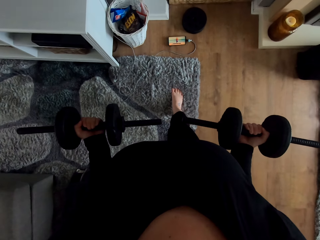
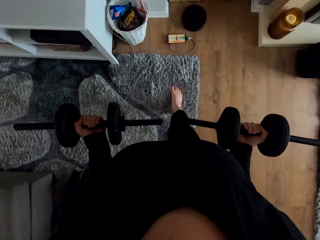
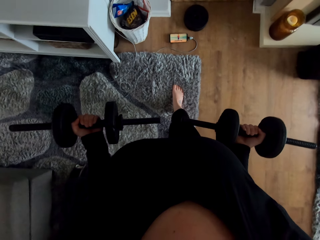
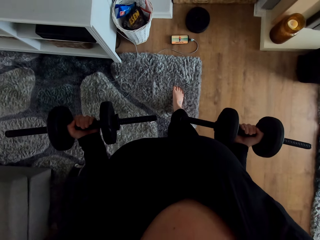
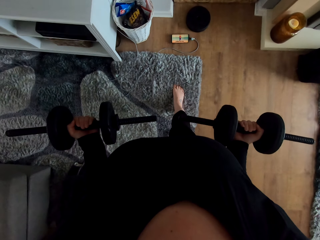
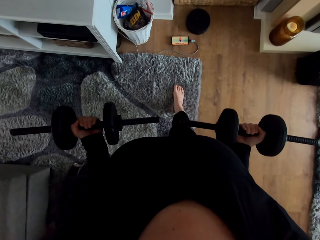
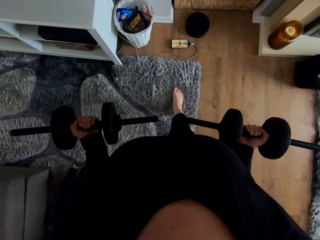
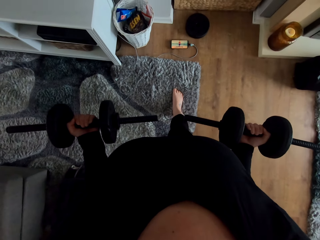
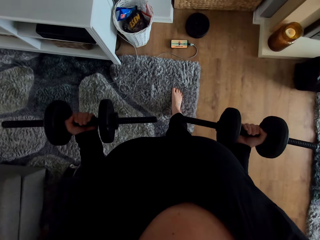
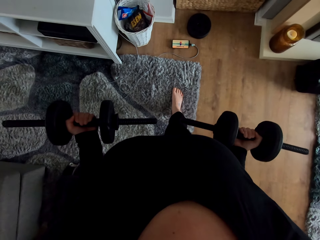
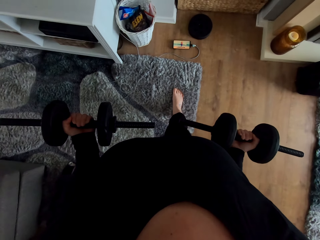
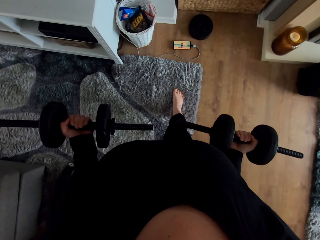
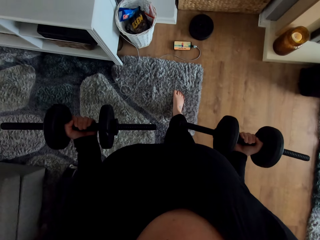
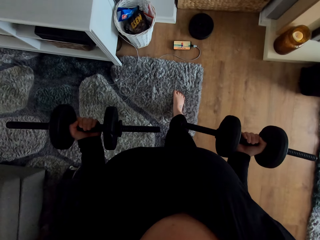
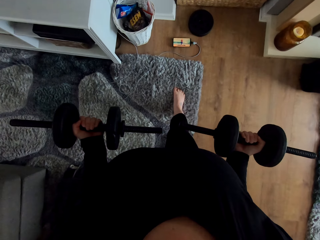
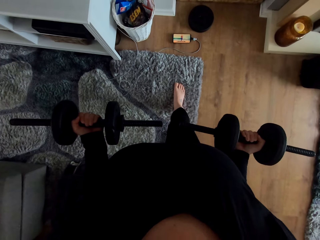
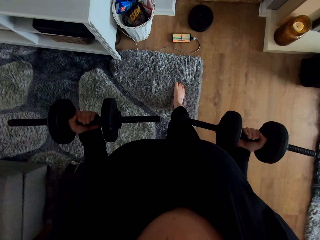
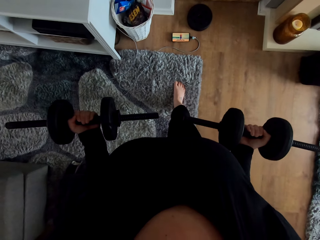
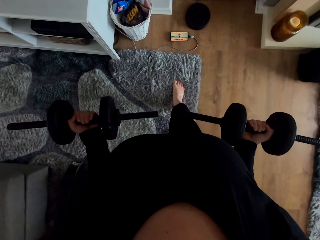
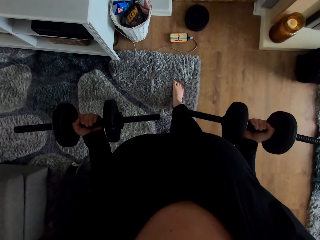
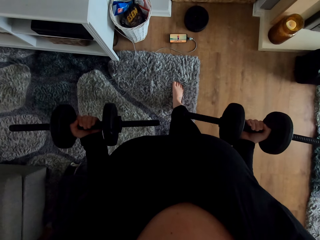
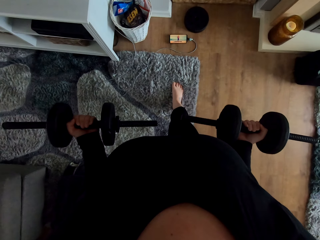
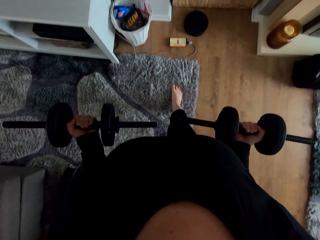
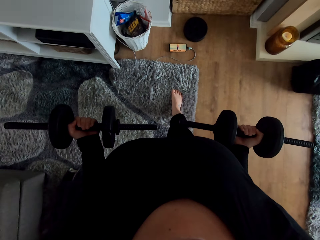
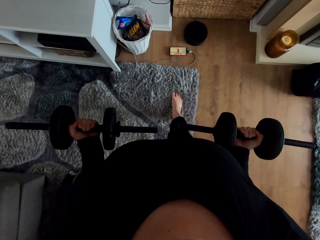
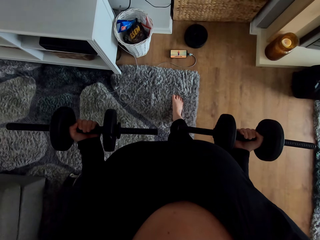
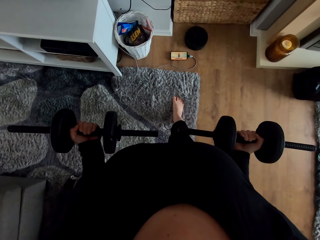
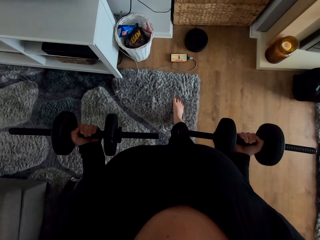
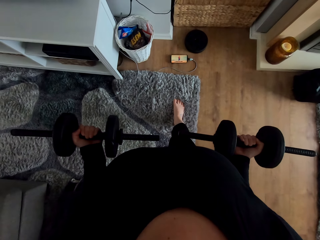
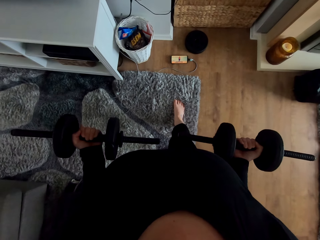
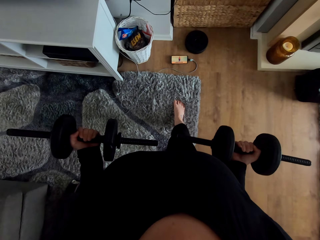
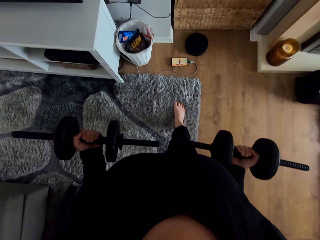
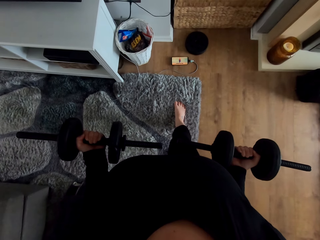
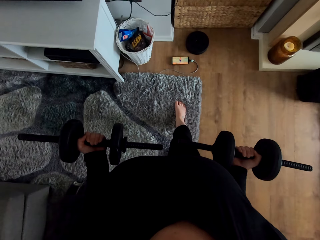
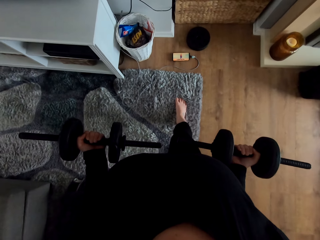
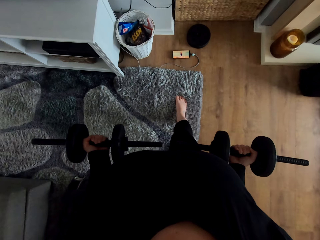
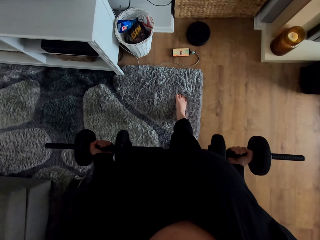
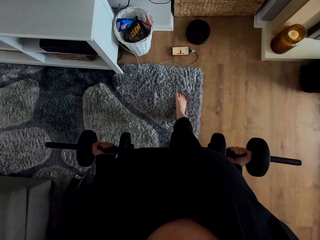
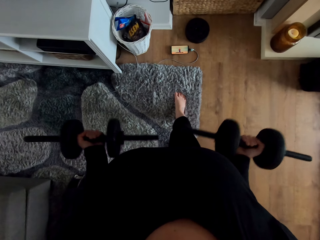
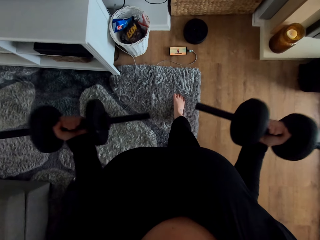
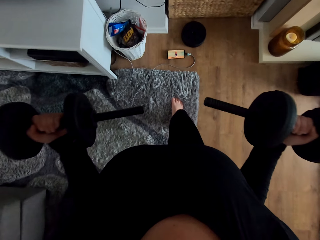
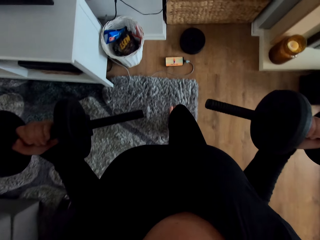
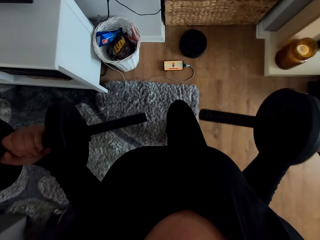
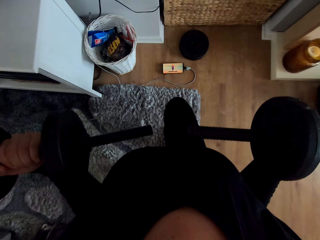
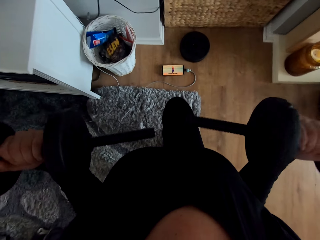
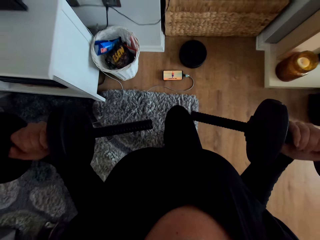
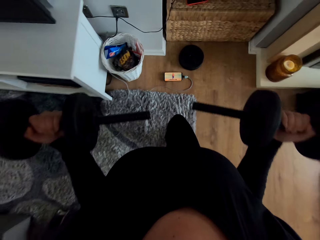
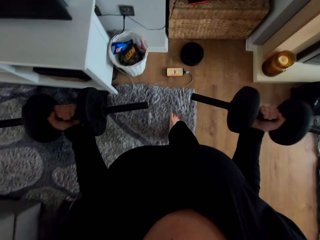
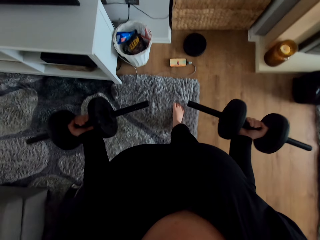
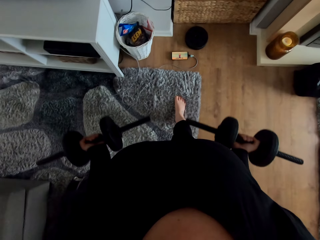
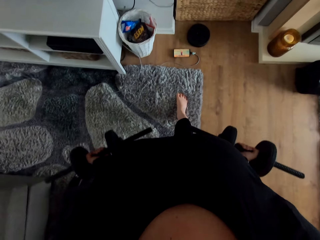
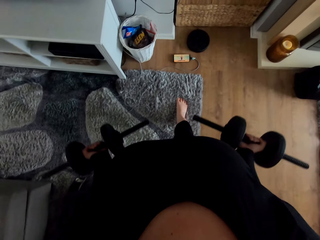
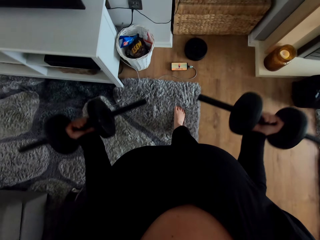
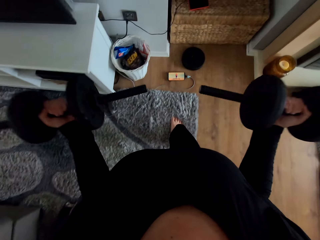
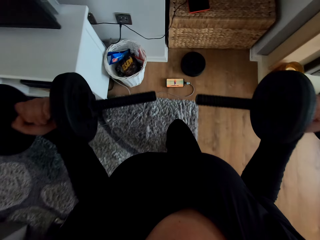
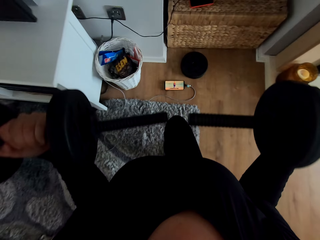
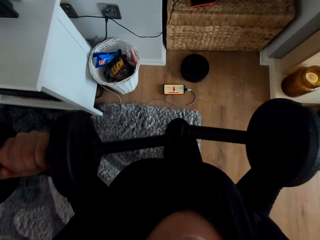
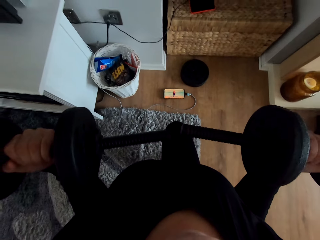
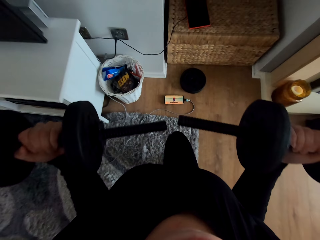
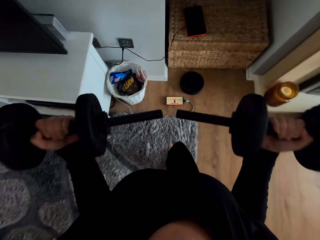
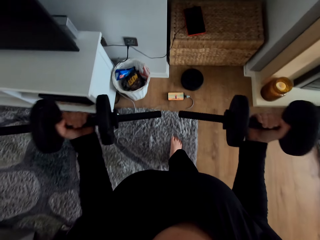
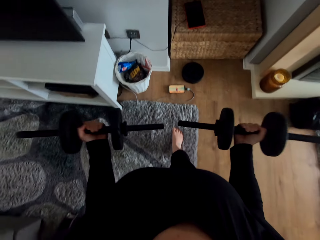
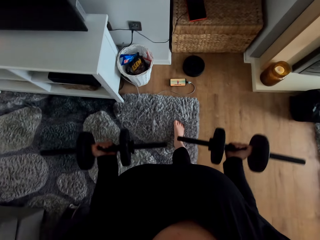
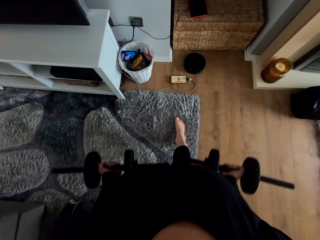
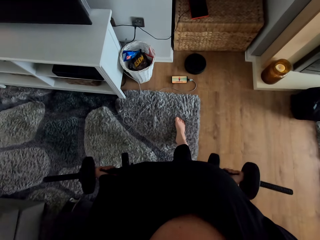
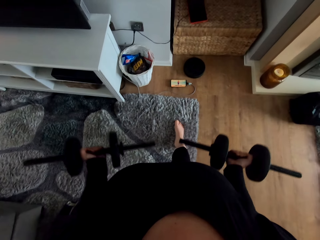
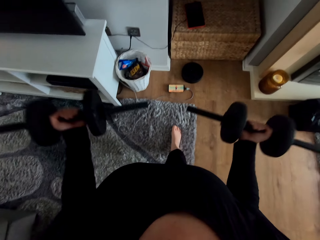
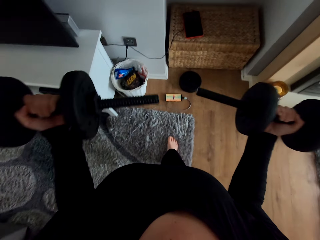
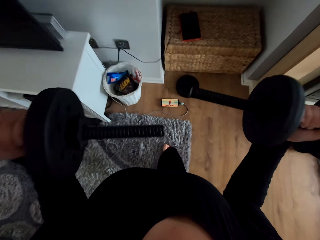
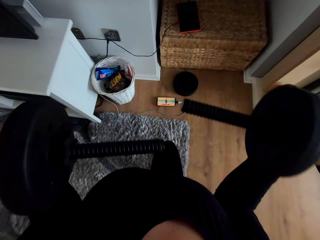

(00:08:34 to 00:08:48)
The camera wearer exercises with the dumbbells on the hands.

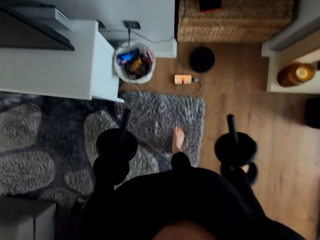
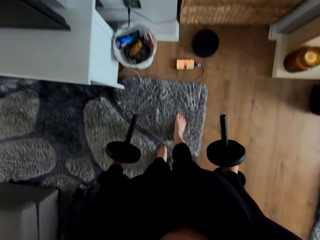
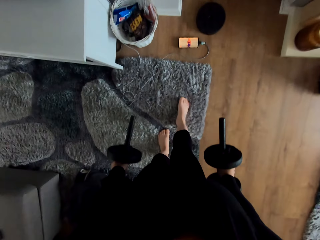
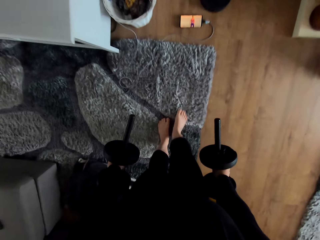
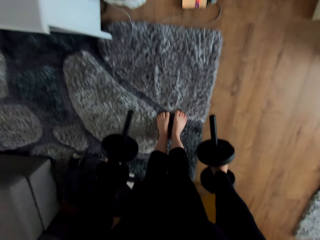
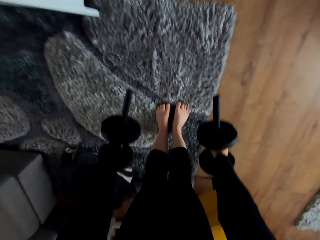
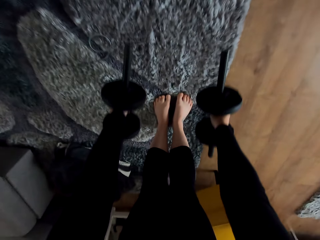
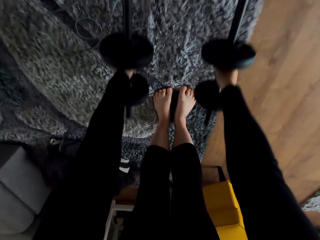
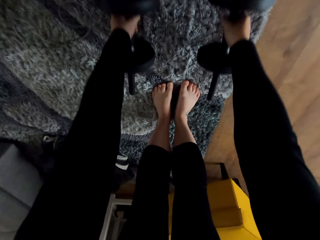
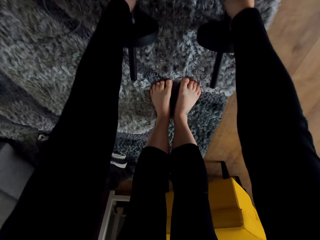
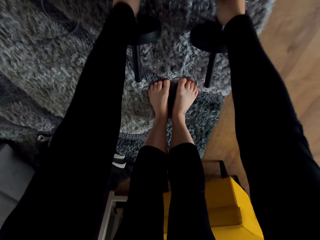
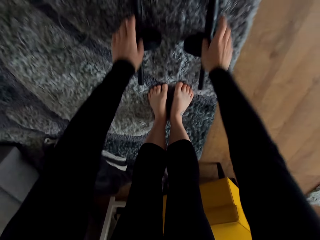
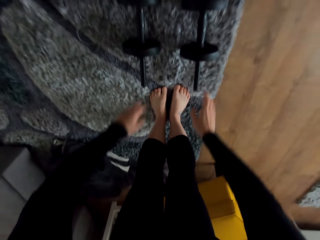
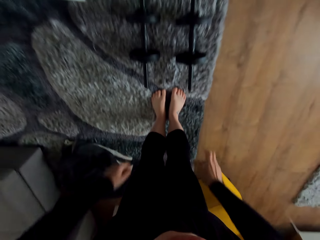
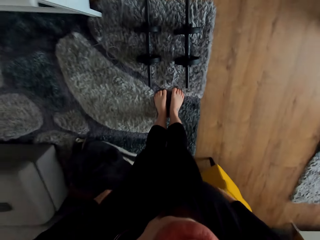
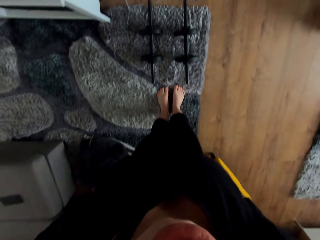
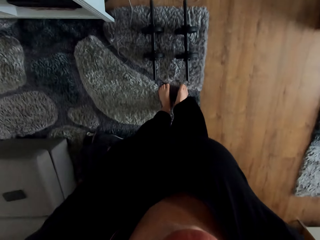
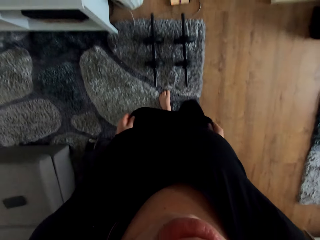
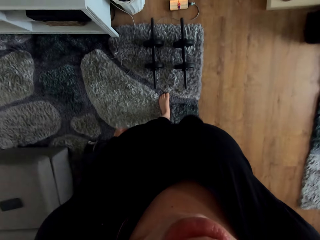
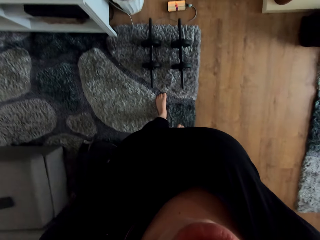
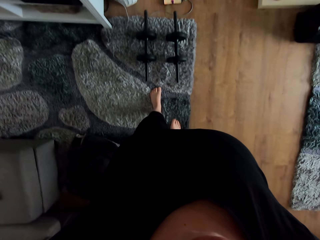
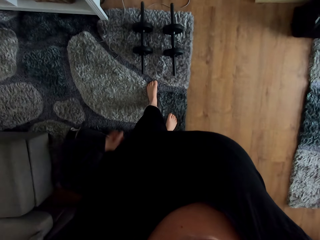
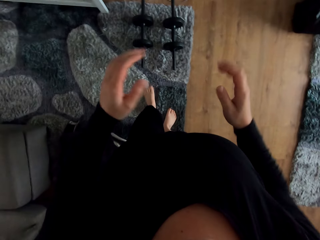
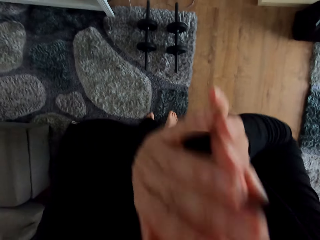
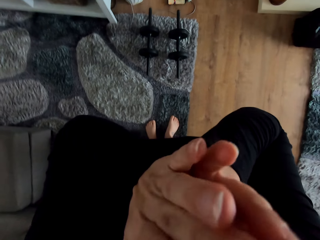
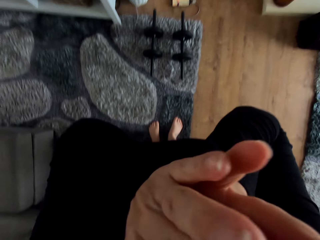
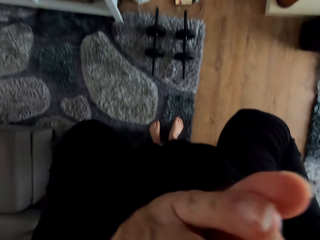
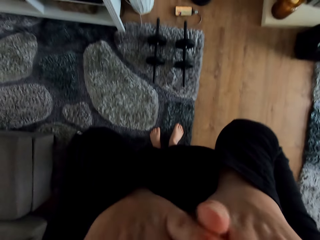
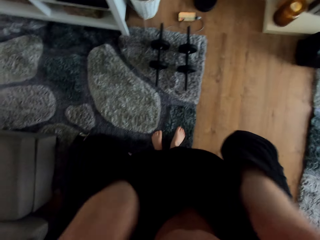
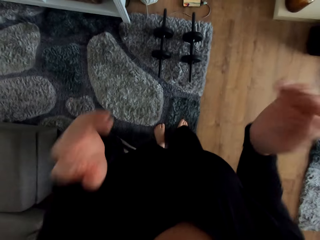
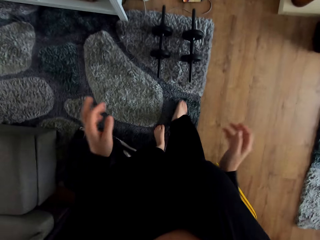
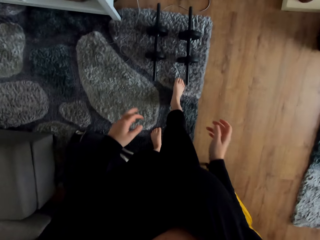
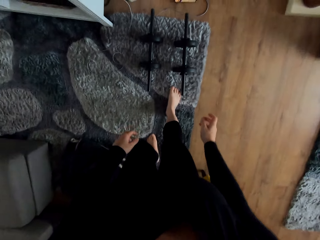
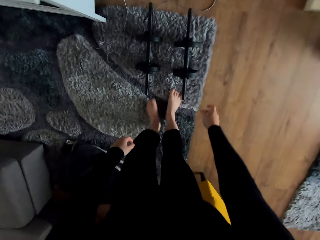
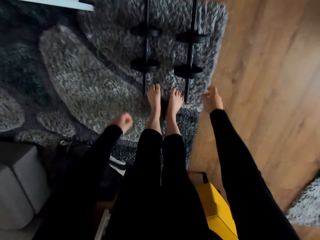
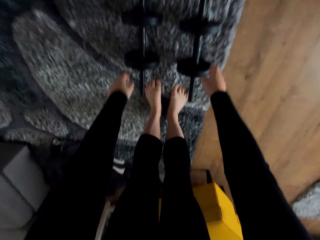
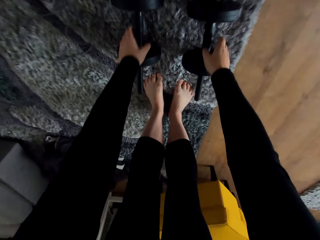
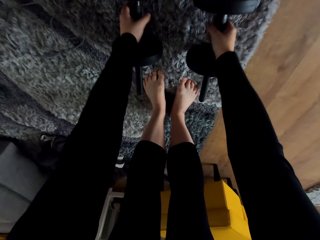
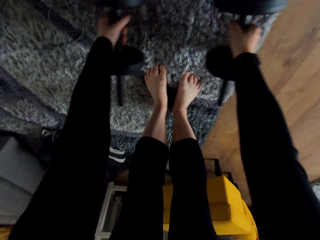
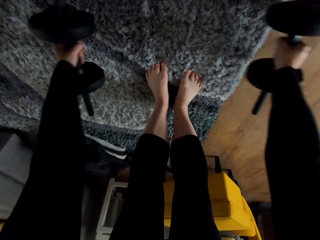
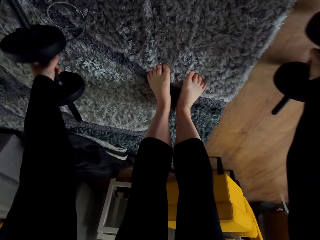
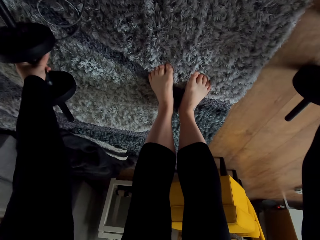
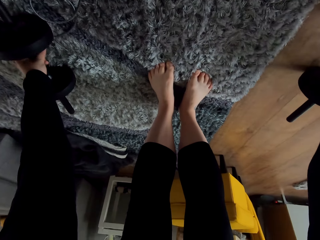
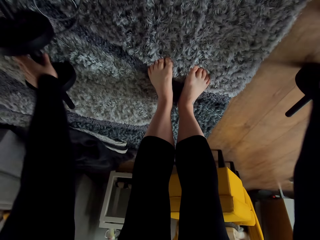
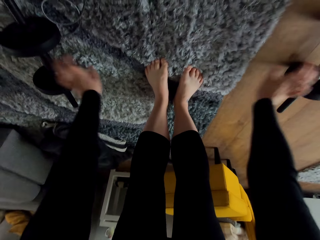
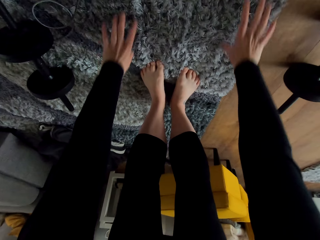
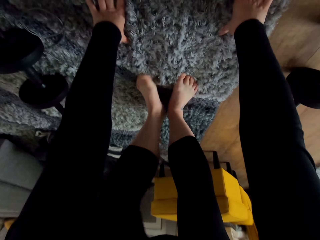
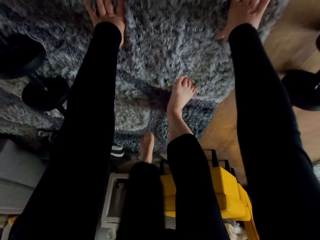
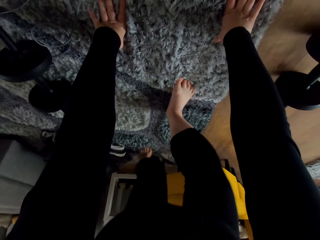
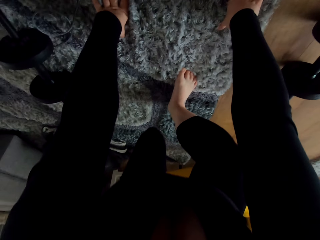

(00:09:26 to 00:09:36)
The camera wearer puts the dumbbells on the carpet. She arises upright. She stretches her cloth. She wipes her face by hands. She lifts her hands and puts down her hands. She takes the dumbbells from the floor. She puts the dumbbells aside. She places the hands on the carpet.
